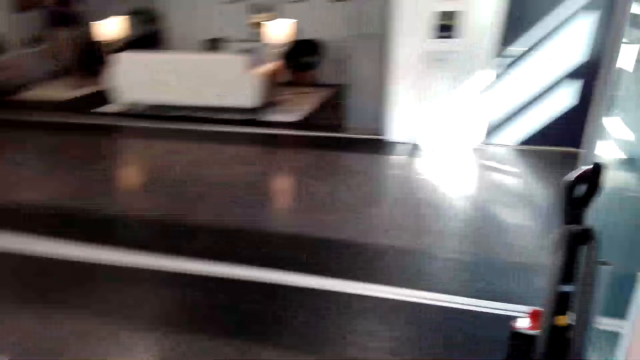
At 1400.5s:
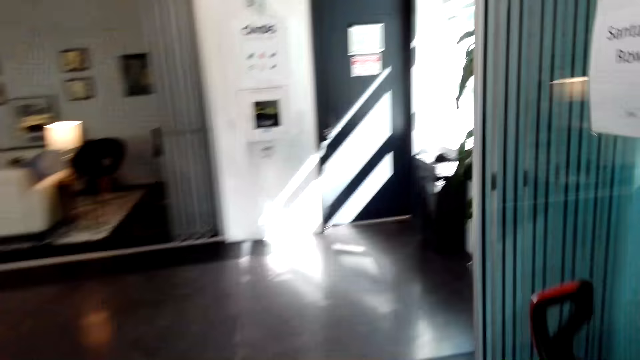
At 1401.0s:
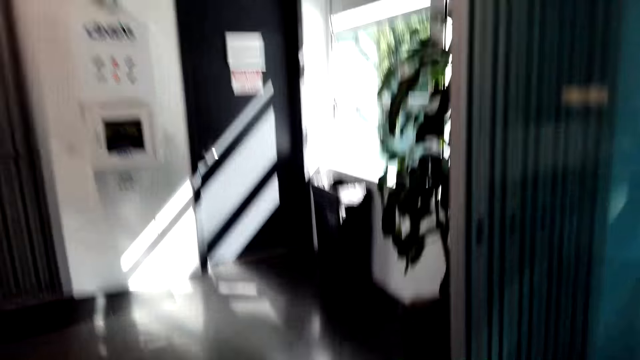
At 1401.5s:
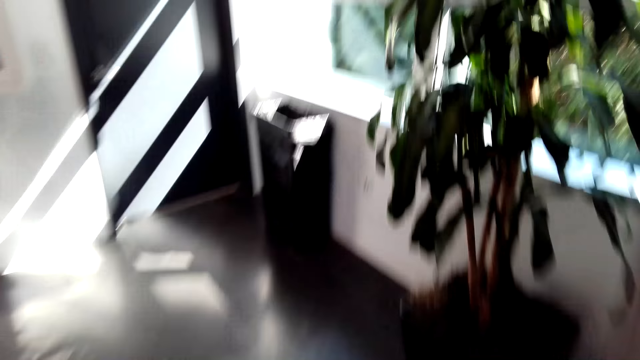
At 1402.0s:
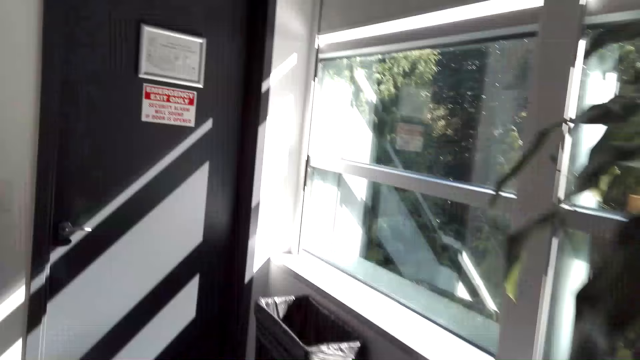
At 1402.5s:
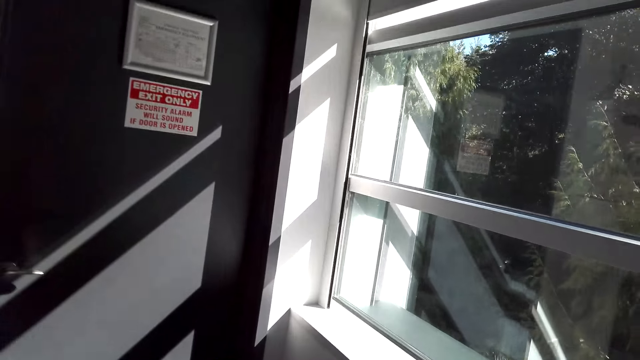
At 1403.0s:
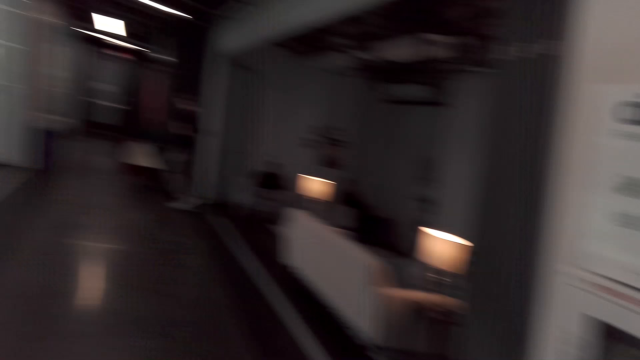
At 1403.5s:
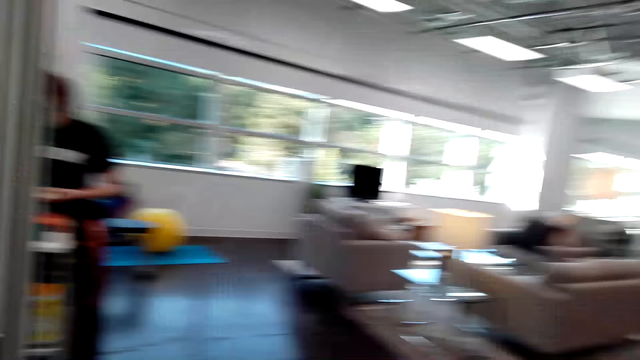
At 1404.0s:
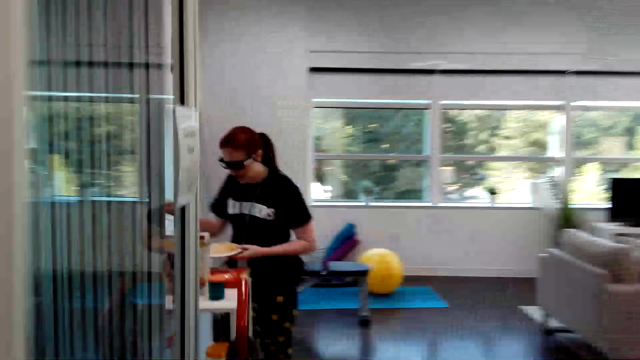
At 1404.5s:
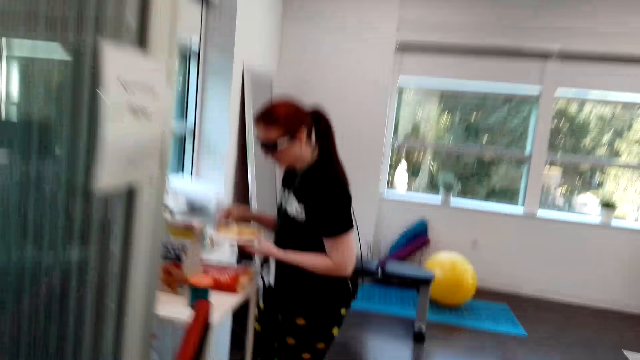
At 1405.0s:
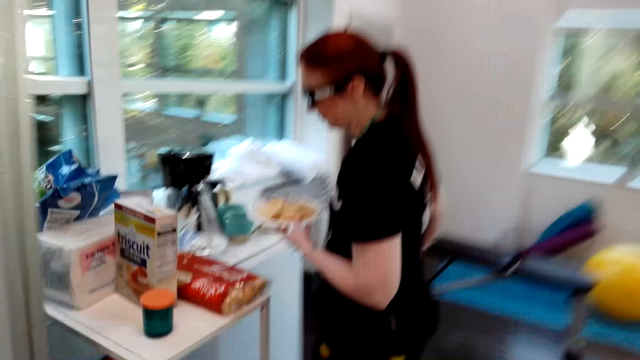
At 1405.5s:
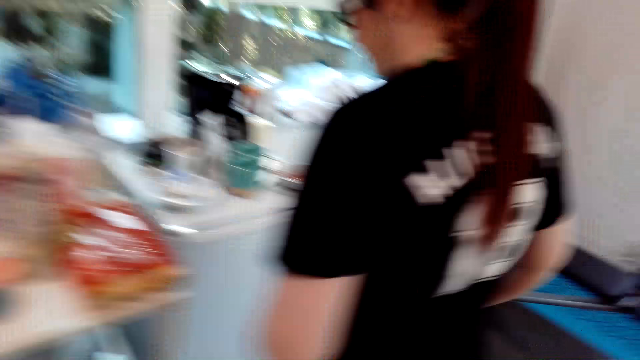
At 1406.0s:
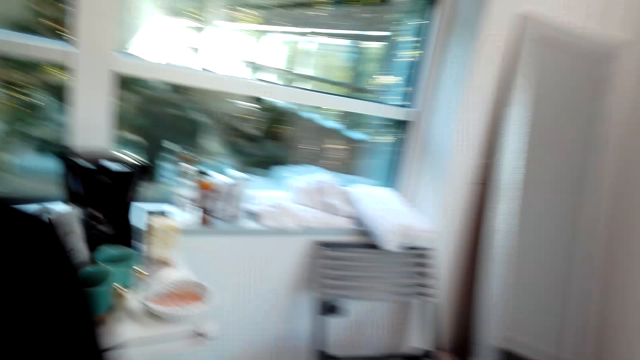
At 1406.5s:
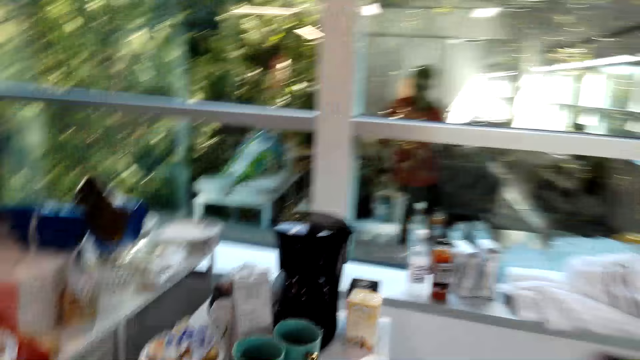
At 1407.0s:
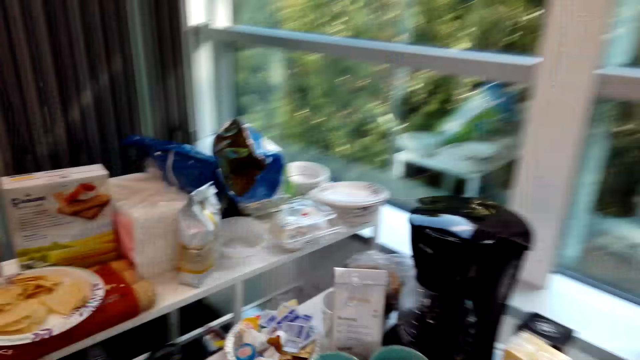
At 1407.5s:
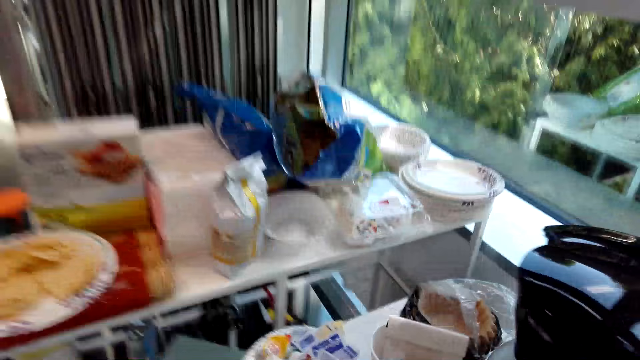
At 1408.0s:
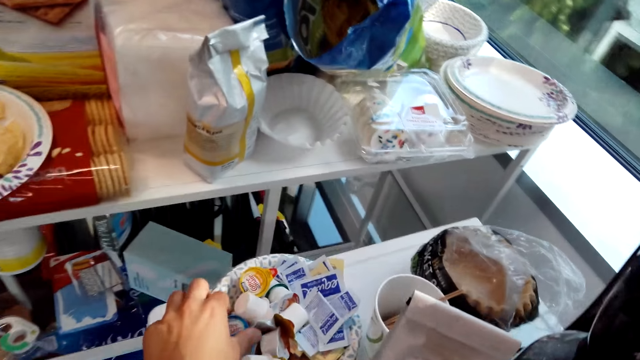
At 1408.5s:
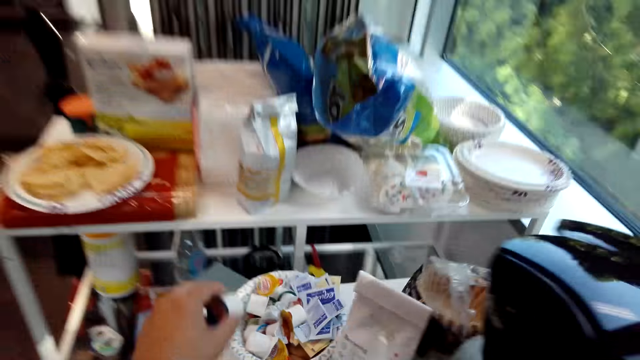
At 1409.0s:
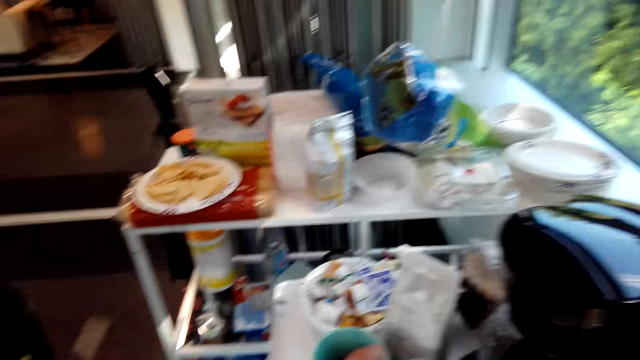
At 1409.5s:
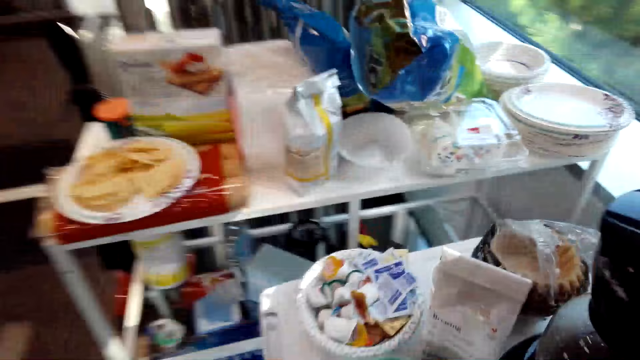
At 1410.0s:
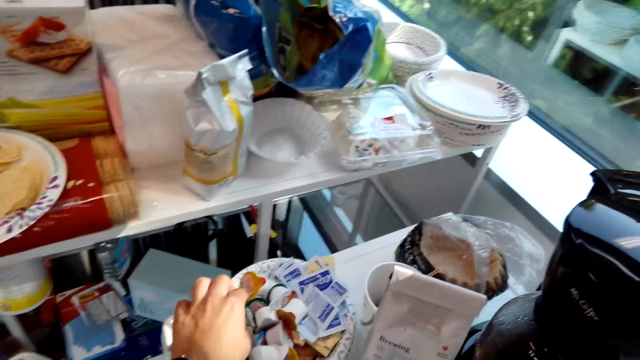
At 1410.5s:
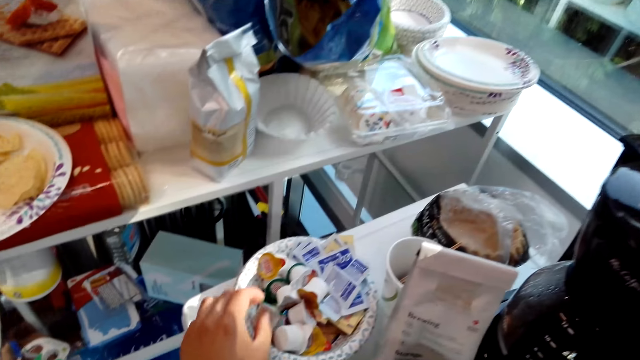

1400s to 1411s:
The camera wearer walks in the house. They turn around. They pick a coffee packet from the bowl.

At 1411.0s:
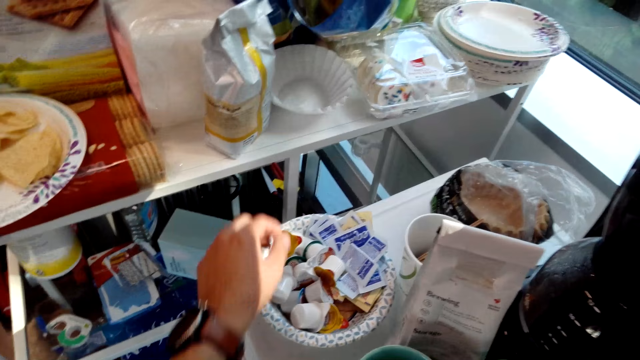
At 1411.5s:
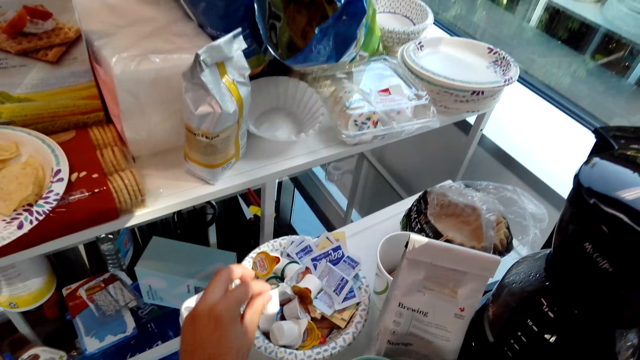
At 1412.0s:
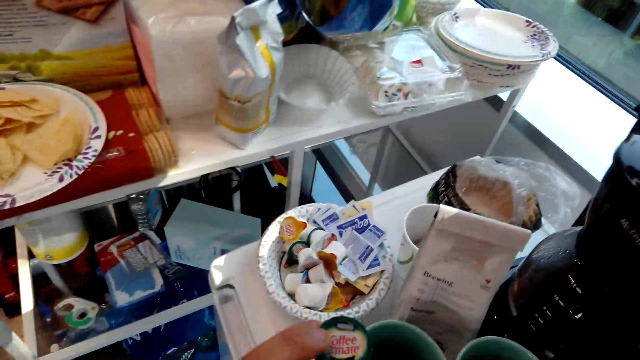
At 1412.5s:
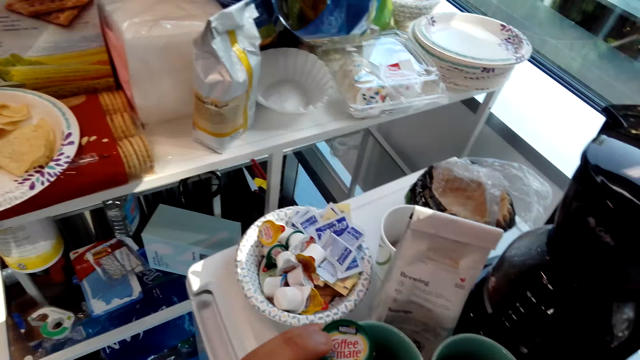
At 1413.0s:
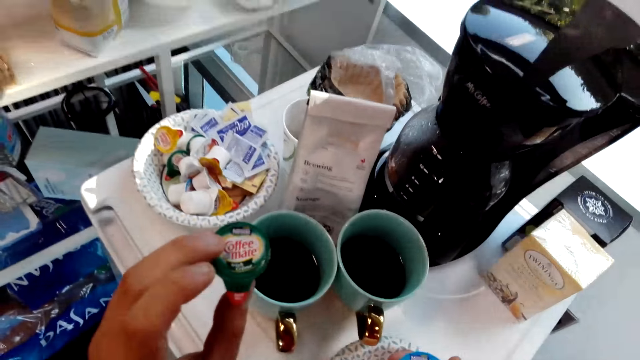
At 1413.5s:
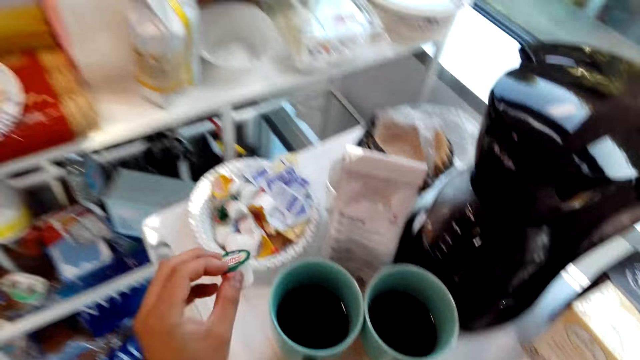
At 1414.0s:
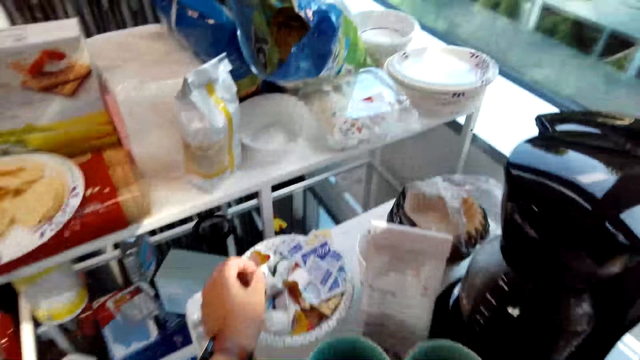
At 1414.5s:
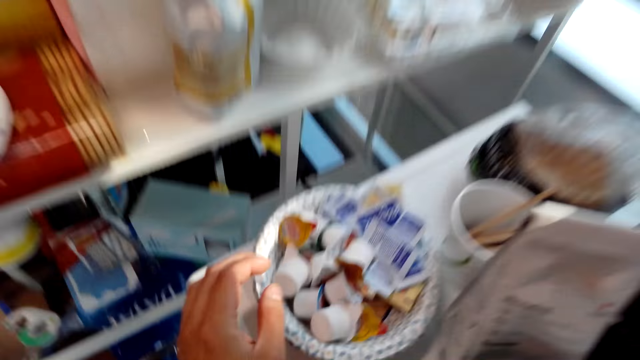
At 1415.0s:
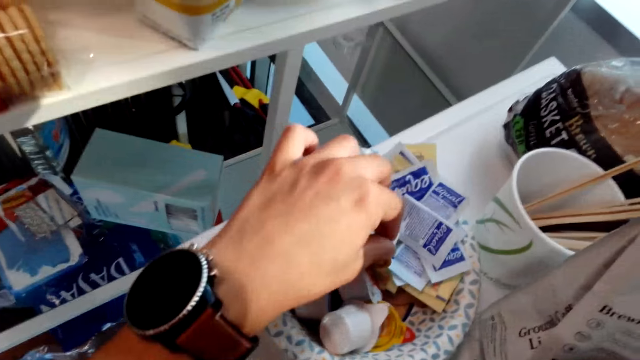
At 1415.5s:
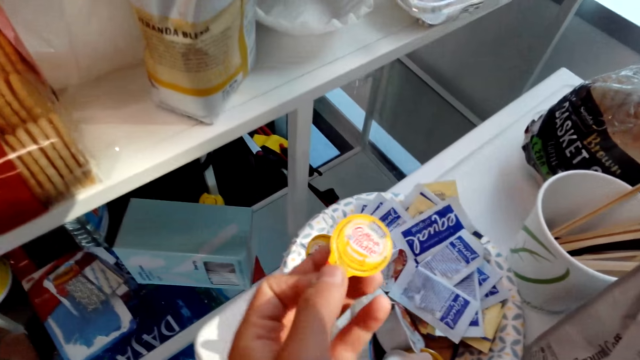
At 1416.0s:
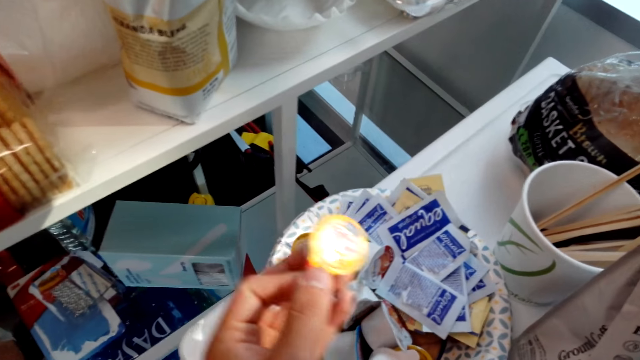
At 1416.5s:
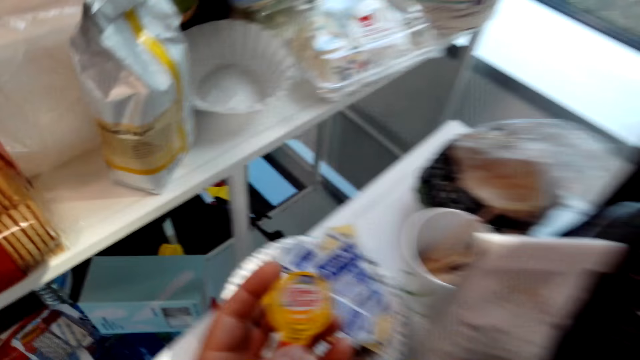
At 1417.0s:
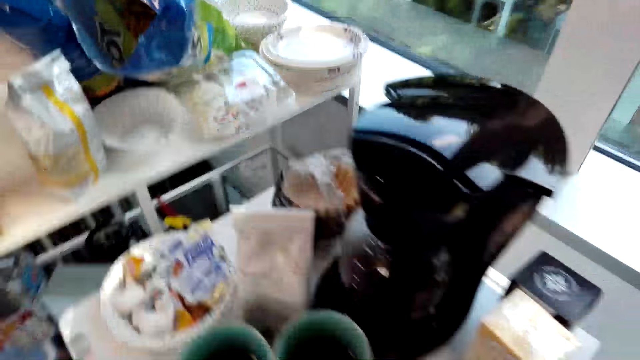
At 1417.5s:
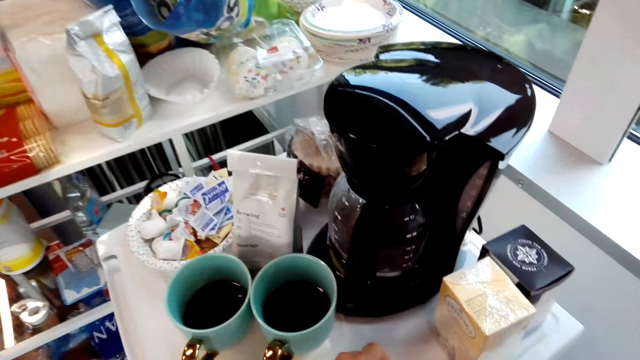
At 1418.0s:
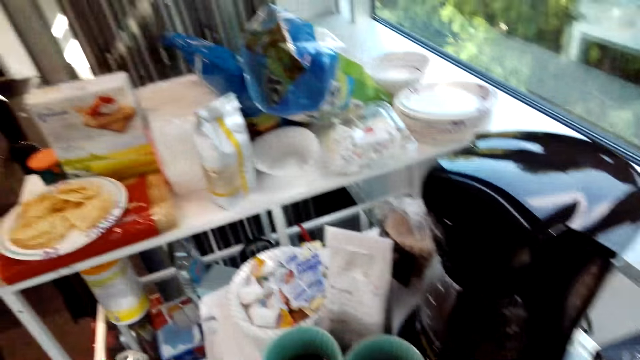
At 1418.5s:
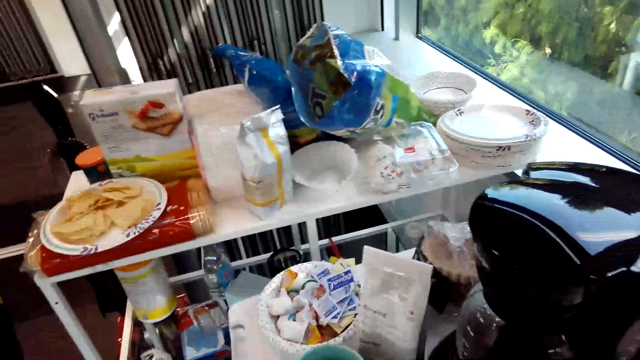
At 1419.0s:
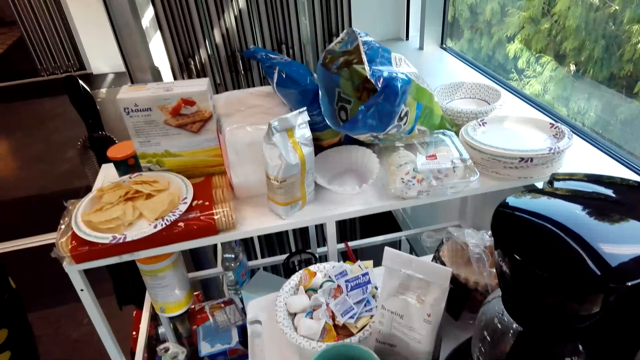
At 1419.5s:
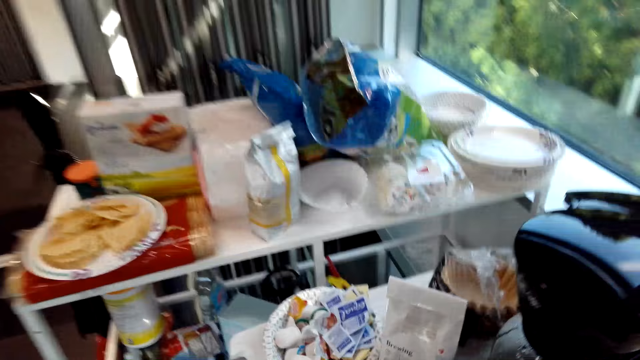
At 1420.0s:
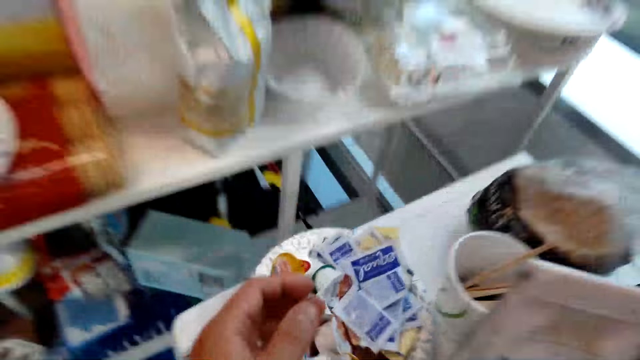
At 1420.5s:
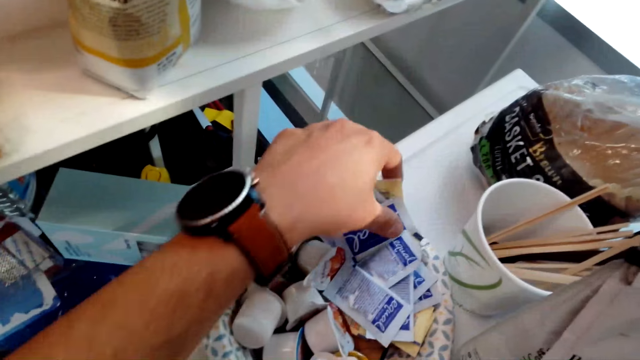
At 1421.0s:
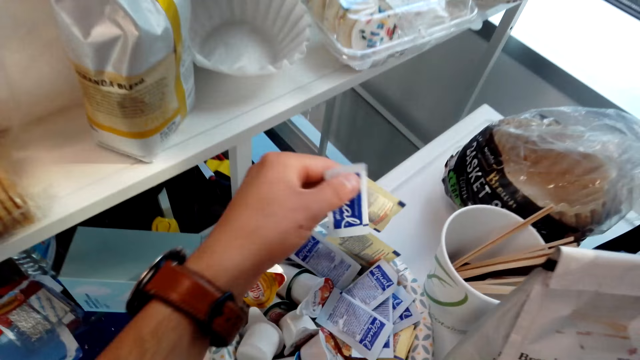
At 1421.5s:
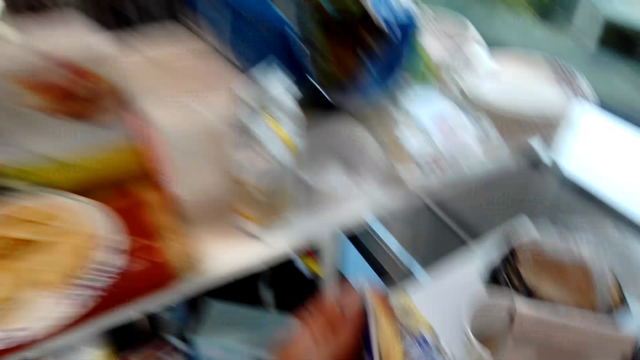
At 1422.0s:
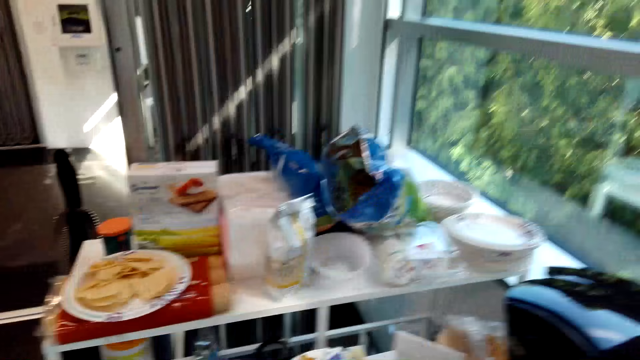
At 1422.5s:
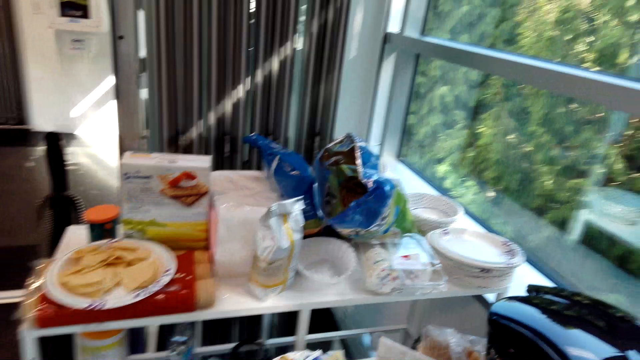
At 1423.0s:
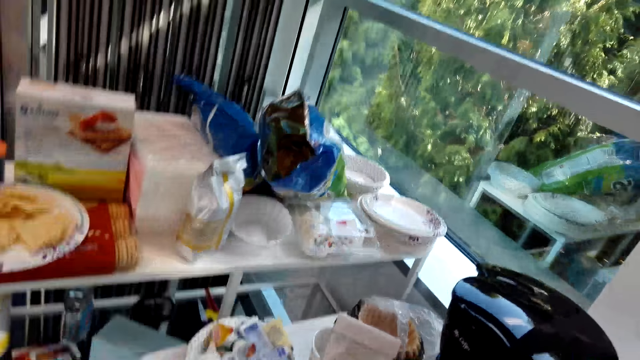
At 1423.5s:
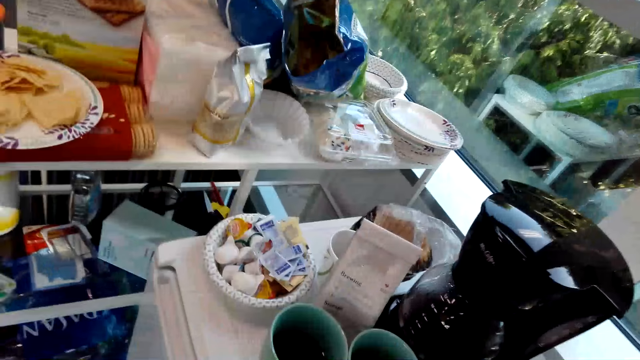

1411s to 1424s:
The camera wearer picks up the coffee mate. They put the coffee mate in the bowl. They pick a coffee packet from the bowl. They look around. They pick up the equal sugar from the bowl.
